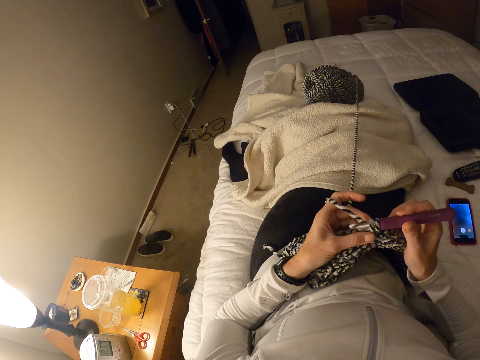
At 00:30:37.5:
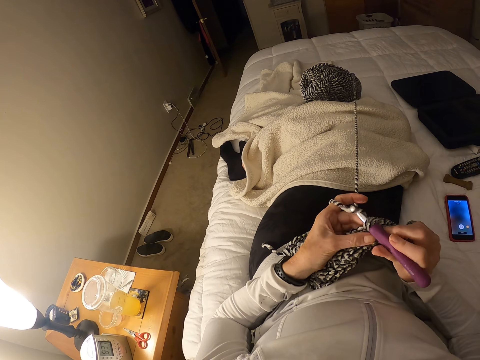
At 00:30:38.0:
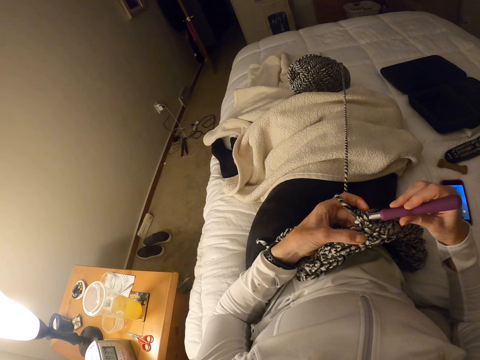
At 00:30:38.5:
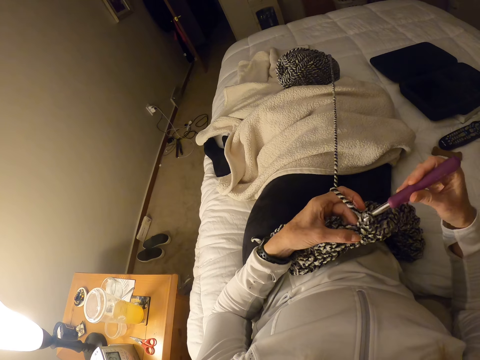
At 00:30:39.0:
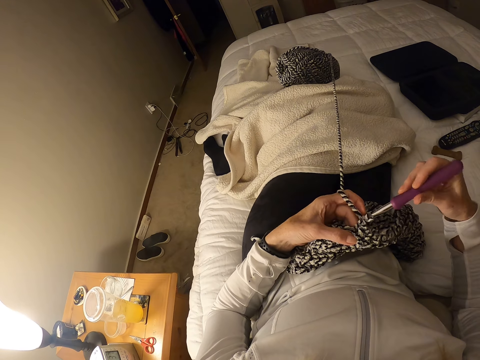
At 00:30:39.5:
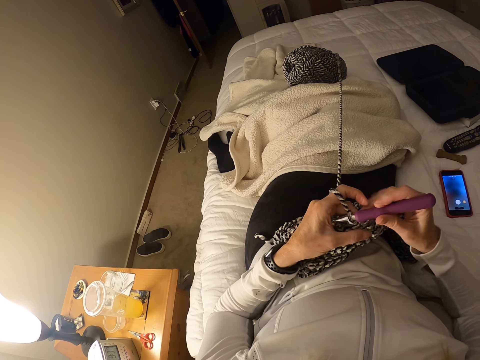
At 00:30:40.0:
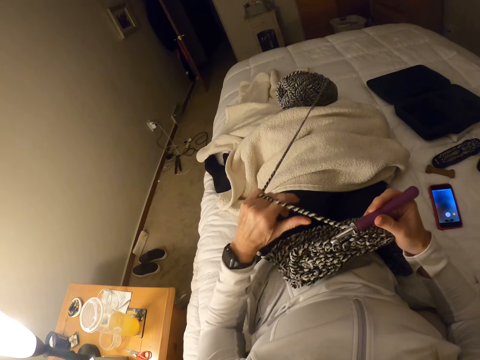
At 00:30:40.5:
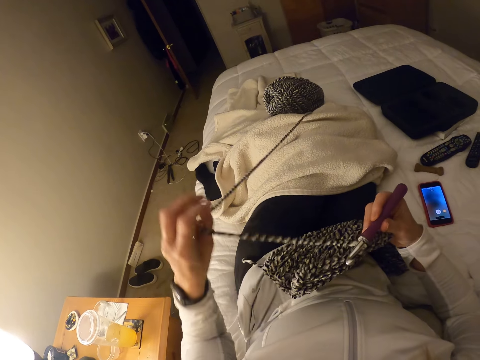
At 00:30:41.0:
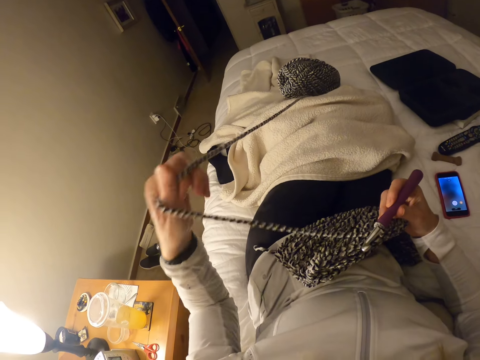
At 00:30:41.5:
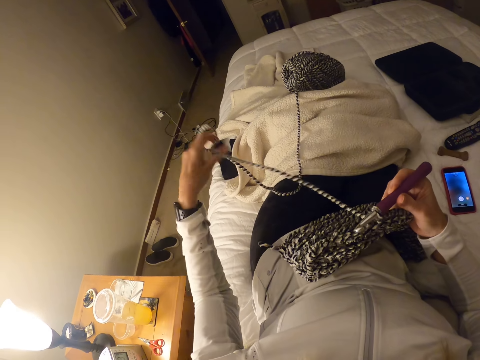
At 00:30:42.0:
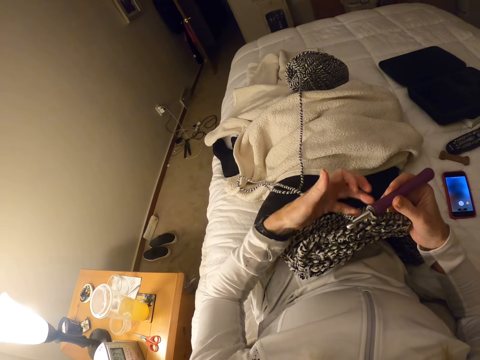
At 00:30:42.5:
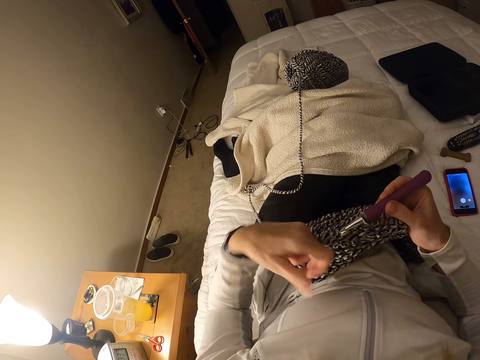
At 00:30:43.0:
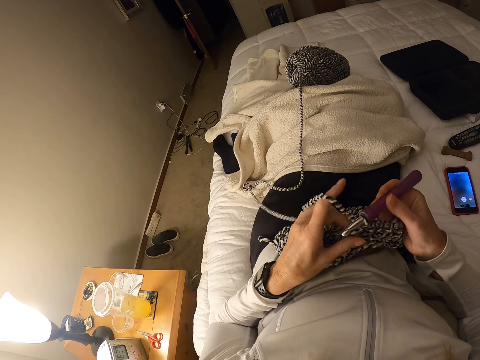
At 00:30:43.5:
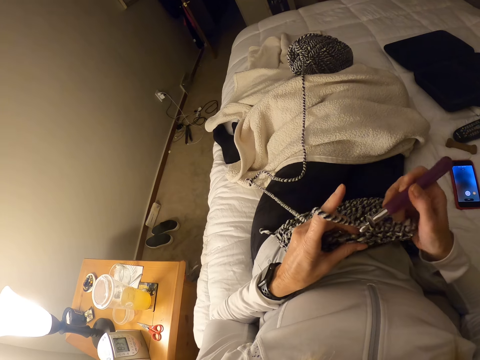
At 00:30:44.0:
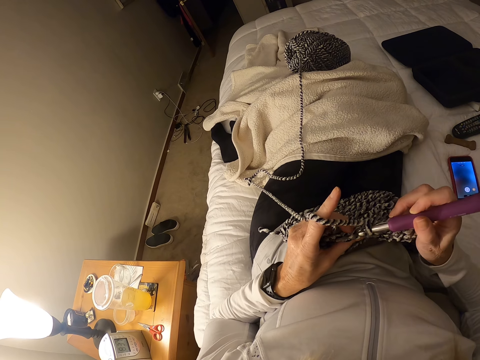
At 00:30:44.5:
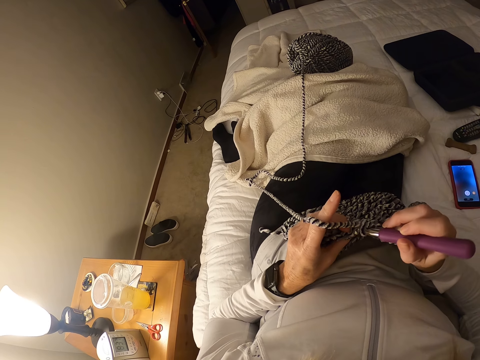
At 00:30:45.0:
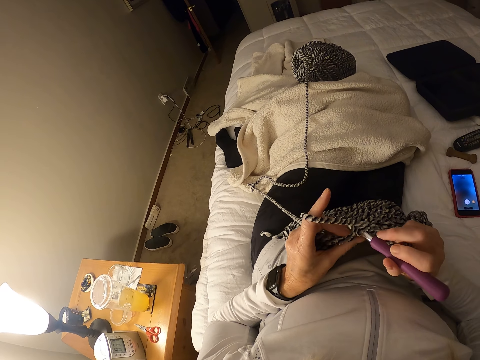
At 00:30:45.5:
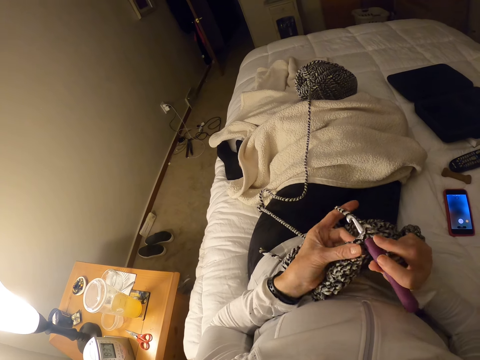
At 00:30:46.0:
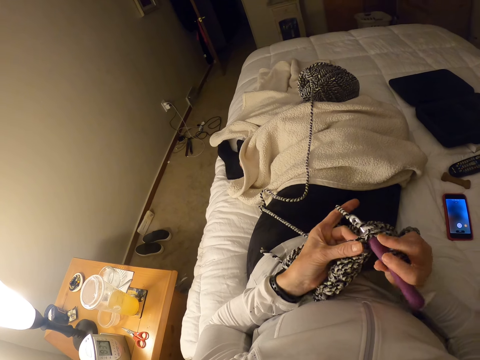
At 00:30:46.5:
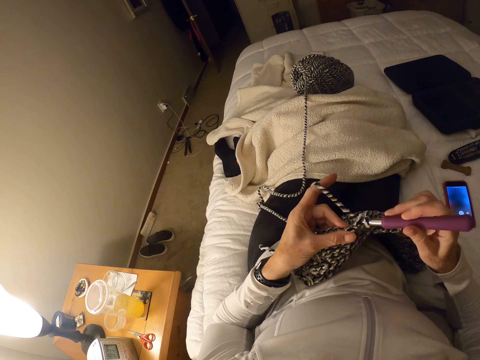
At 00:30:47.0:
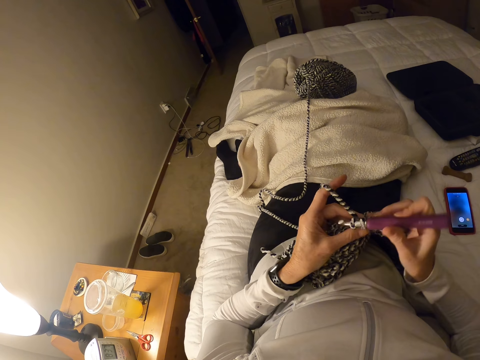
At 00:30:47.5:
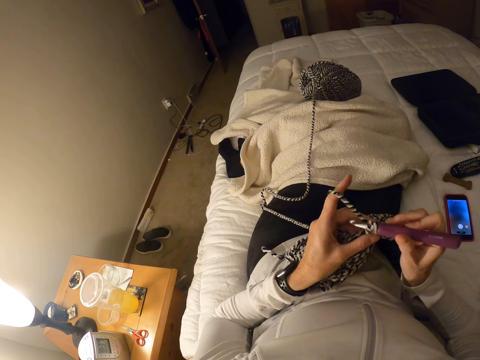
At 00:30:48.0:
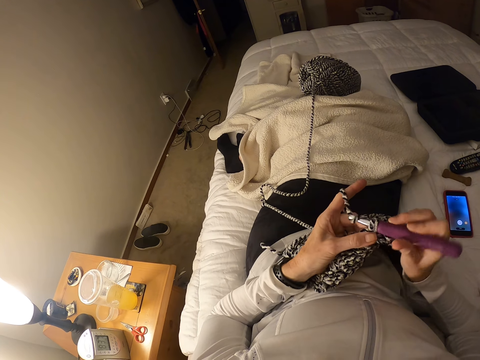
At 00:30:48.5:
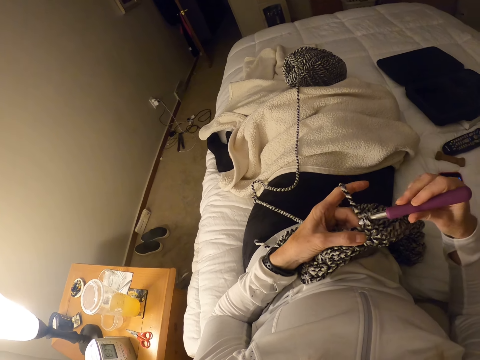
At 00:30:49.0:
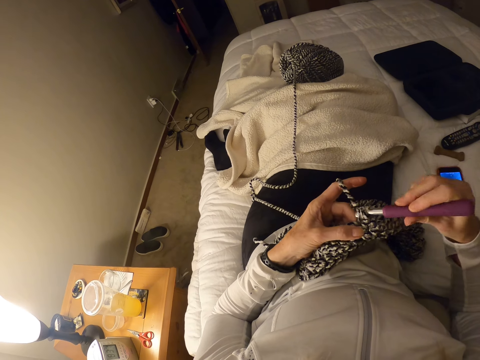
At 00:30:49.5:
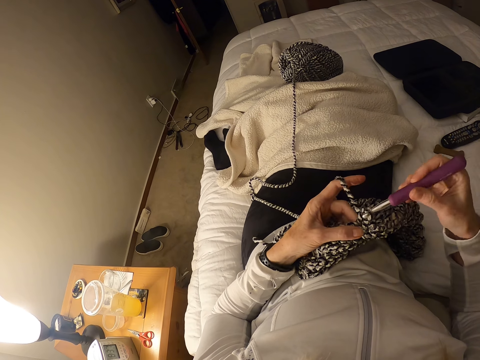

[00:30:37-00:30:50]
The camera wearer pulls the thread from the yarn. They fold the thread on the left hand. They crochet the crochet cloth.

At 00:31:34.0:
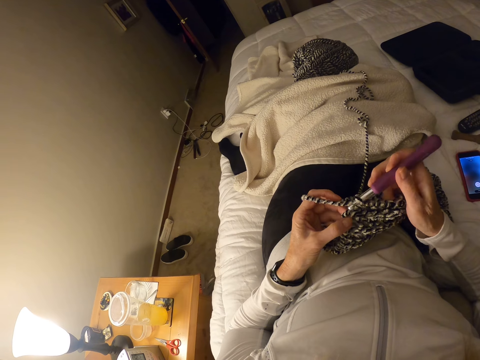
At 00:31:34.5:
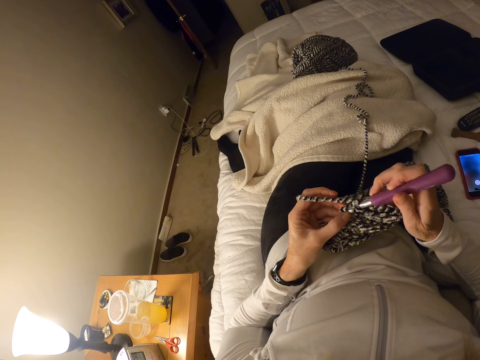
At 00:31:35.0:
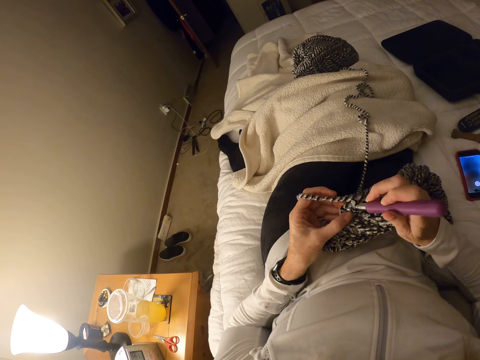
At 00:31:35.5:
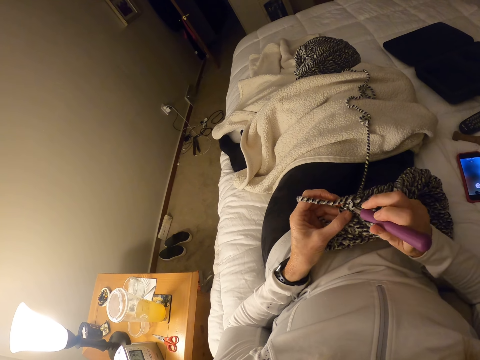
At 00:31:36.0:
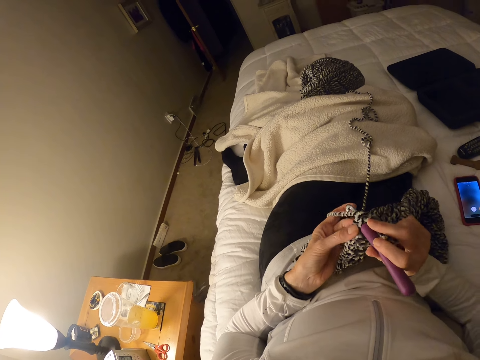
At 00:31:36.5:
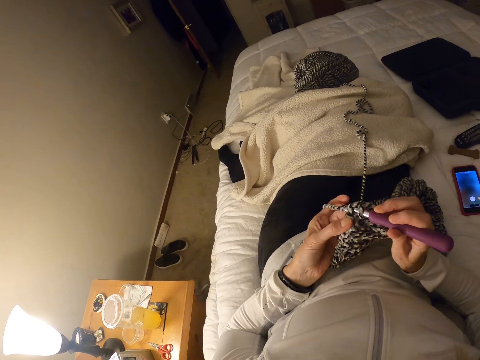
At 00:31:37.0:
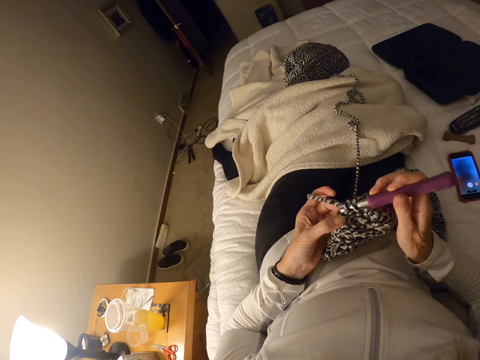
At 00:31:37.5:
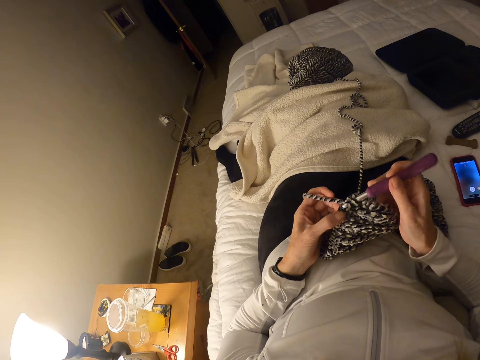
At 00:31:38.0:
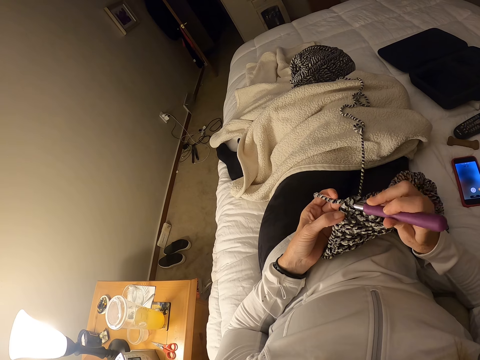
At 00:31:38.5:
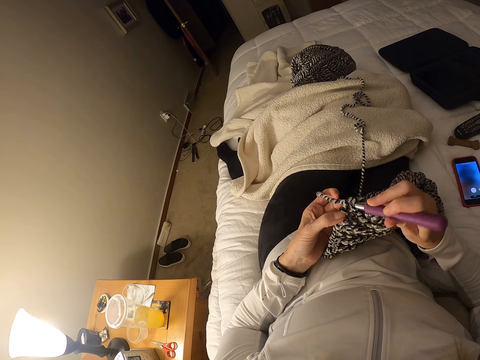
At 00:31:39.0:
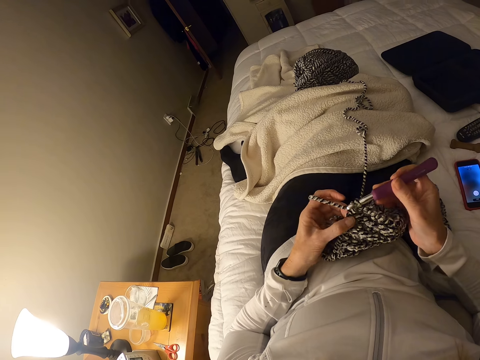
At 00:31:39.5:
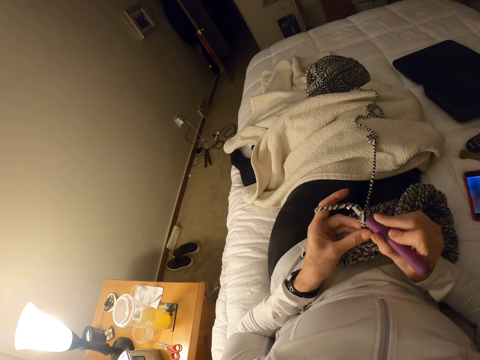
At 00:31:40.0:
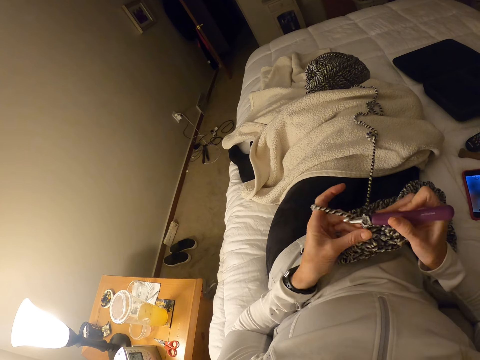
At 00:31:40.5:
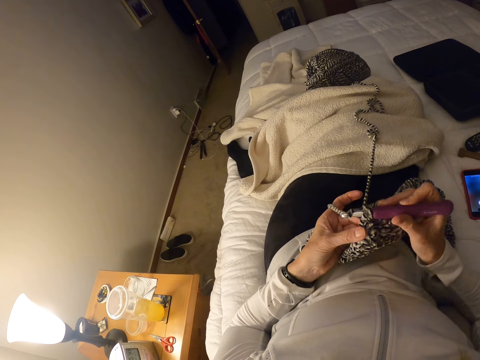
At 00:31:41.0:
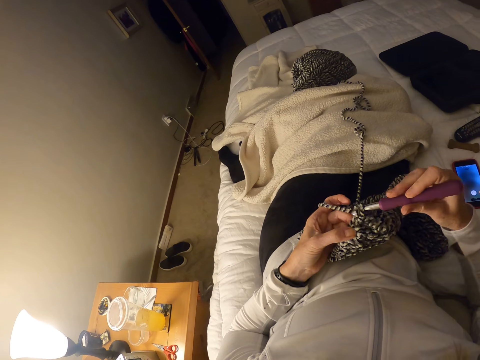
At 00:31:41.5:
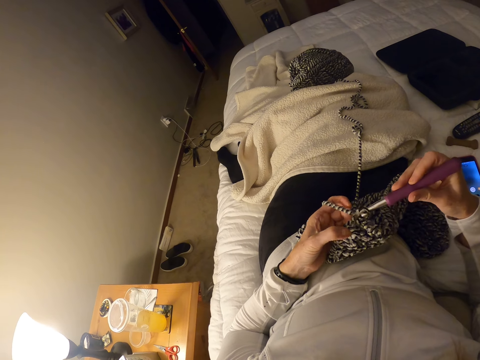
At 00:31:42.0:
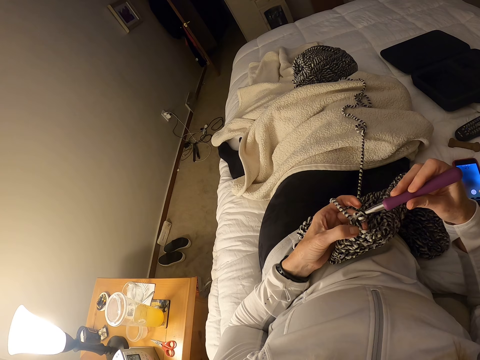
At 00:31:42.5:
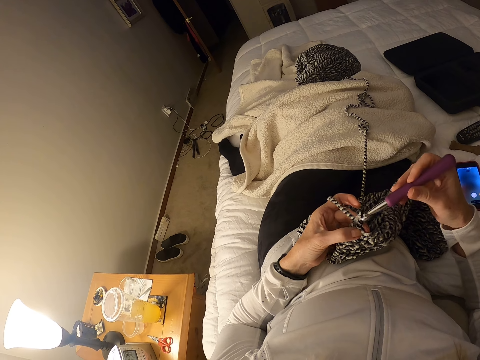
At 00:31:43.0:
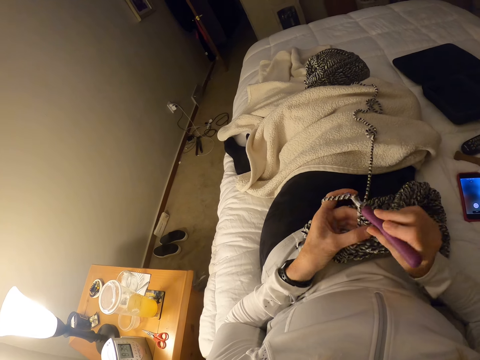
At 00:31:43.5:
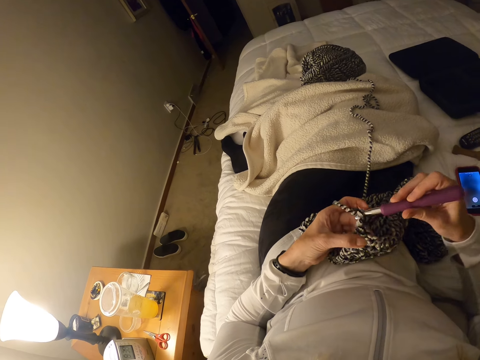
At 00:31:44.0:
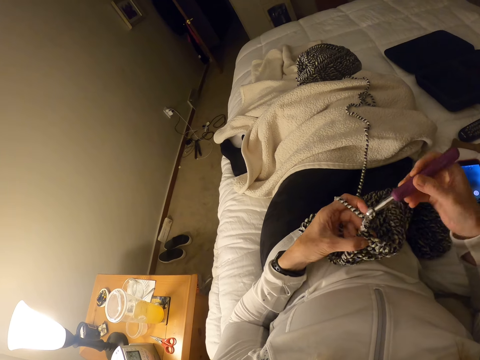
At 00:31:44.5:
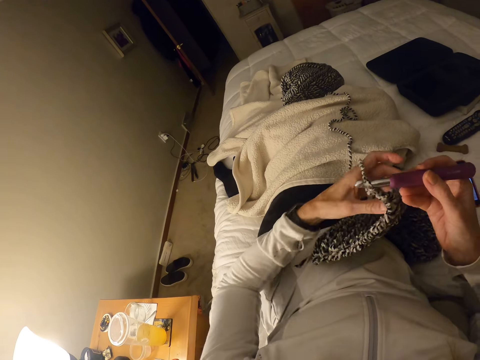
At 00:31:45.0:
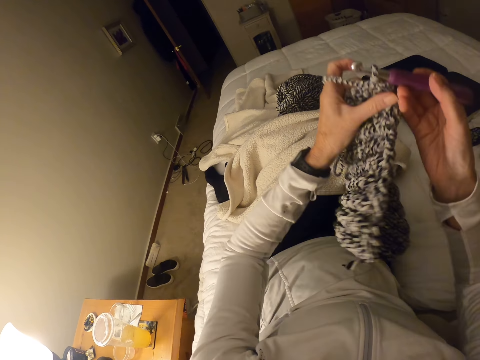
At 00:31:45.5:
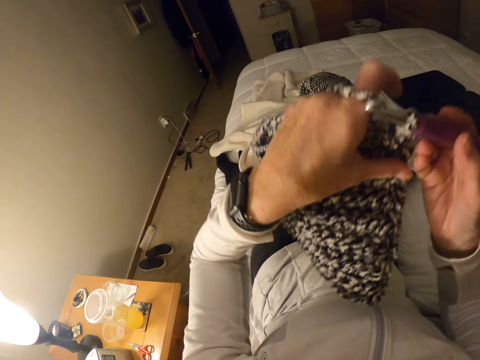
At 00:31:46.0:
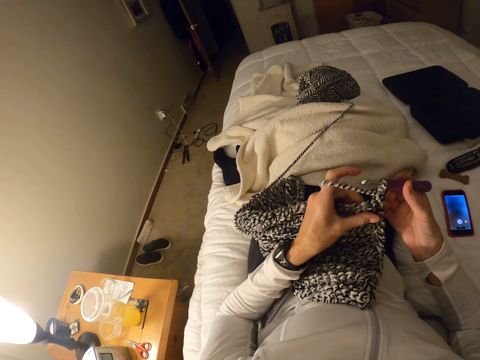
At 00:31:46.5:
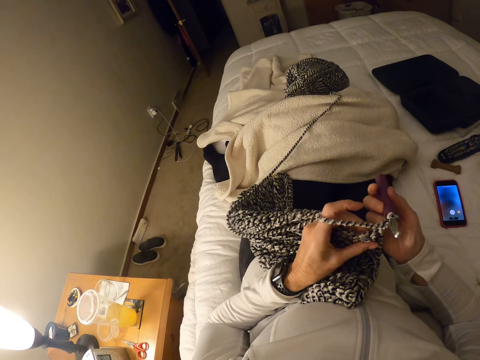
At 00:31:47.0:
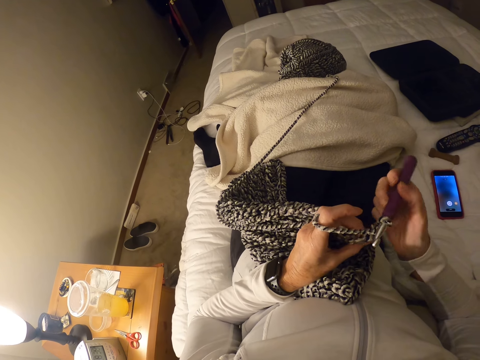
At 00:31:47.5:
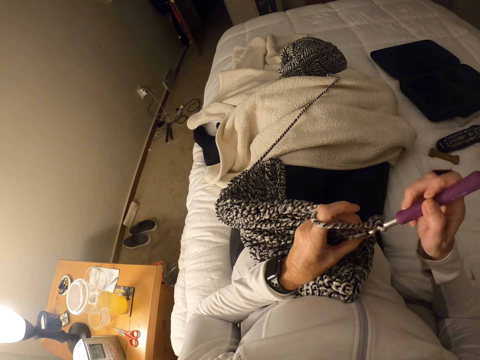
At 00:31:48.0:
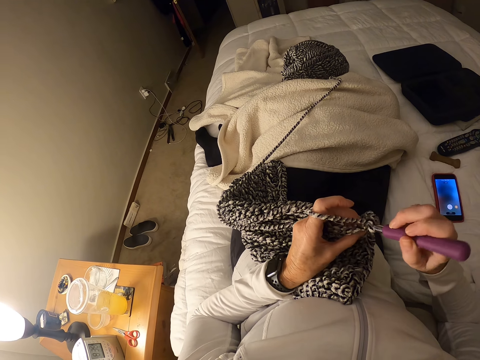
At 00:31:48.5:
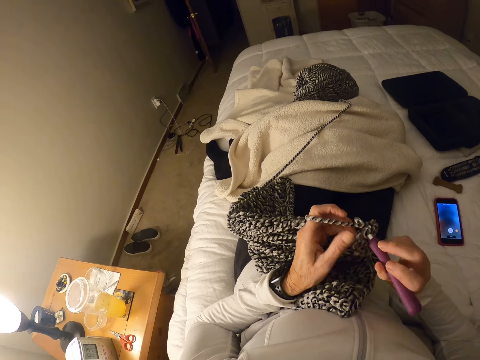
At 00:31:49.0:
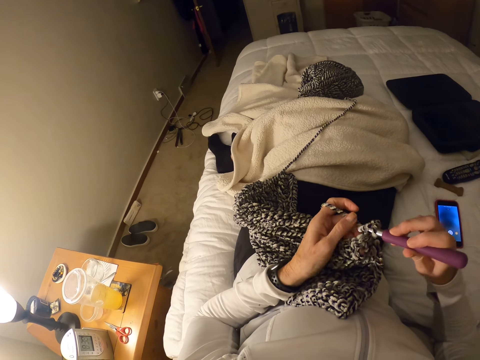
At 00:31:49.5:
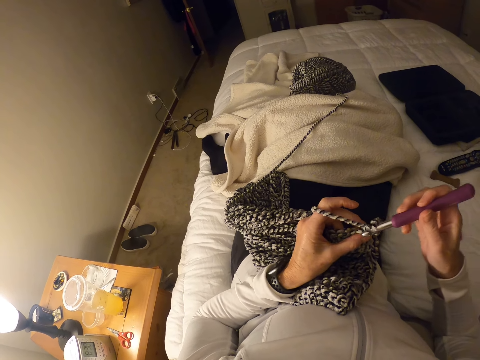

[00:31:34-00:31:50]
The camera wearer knits. They crochet the crochet cloth. They turn the knitted cloth. They turn the crochet. They knit with a crochet hook.
